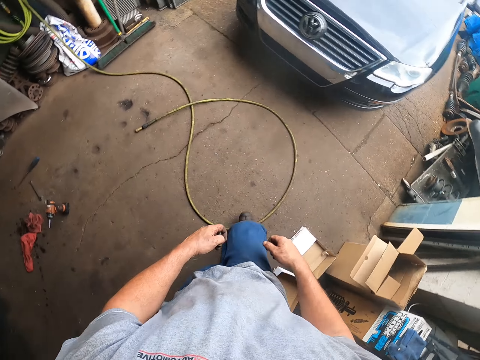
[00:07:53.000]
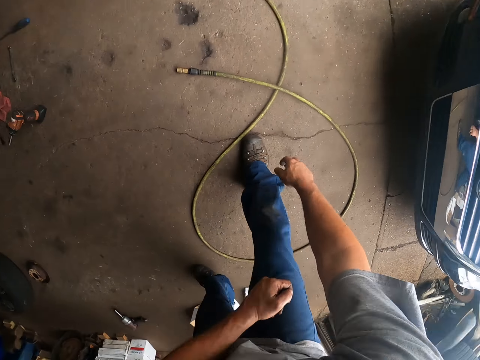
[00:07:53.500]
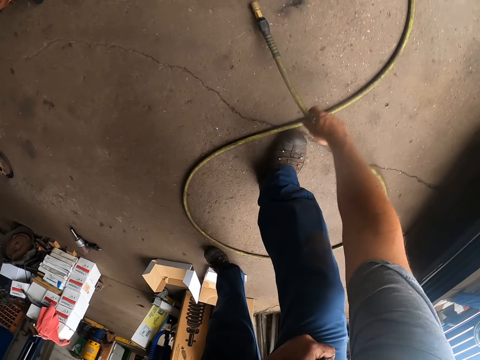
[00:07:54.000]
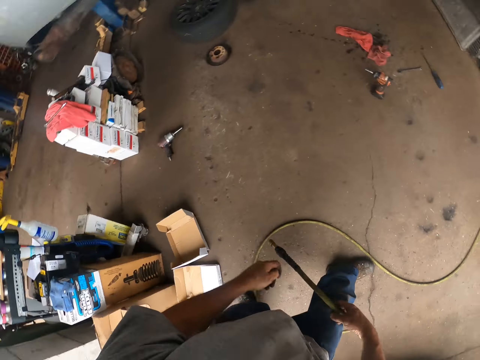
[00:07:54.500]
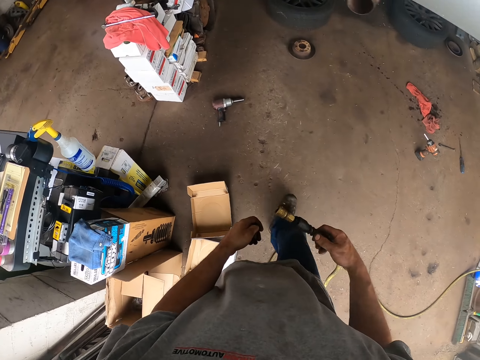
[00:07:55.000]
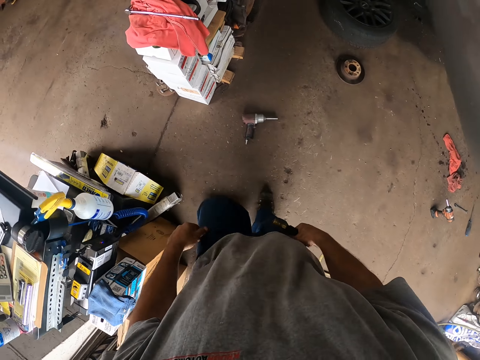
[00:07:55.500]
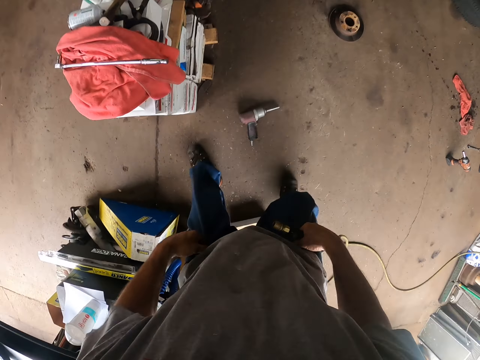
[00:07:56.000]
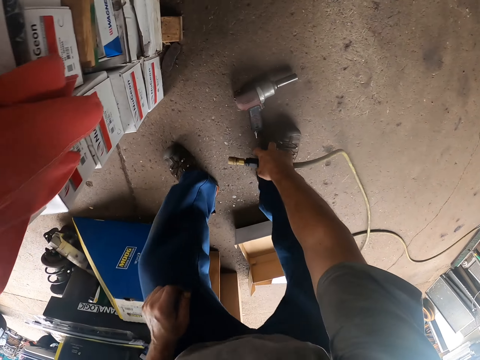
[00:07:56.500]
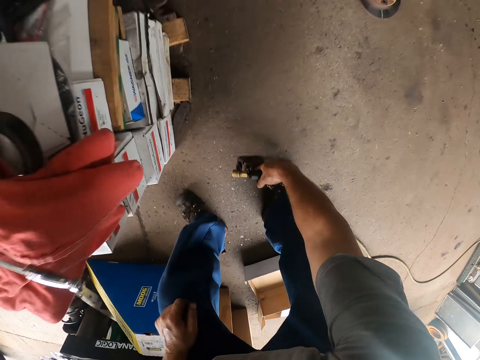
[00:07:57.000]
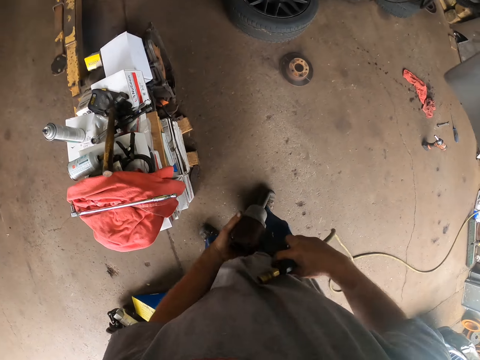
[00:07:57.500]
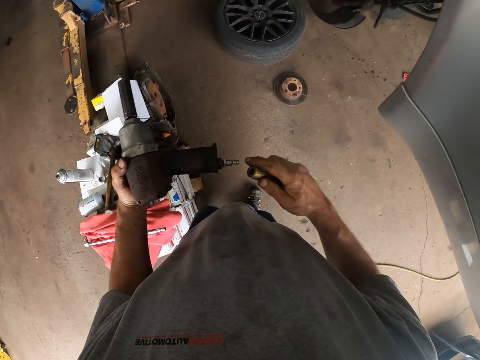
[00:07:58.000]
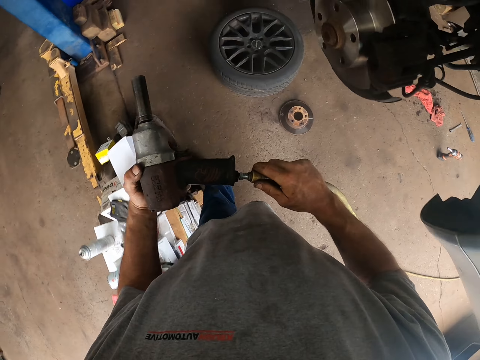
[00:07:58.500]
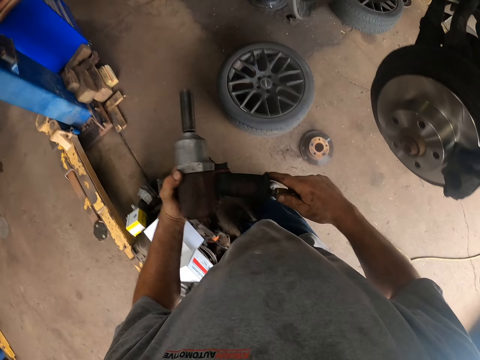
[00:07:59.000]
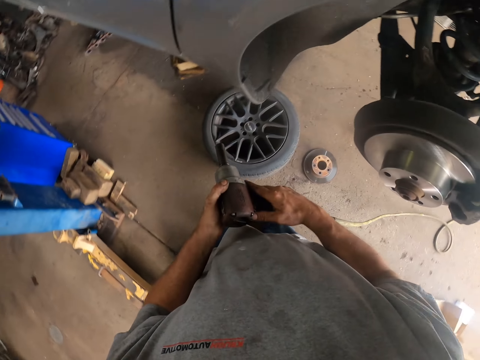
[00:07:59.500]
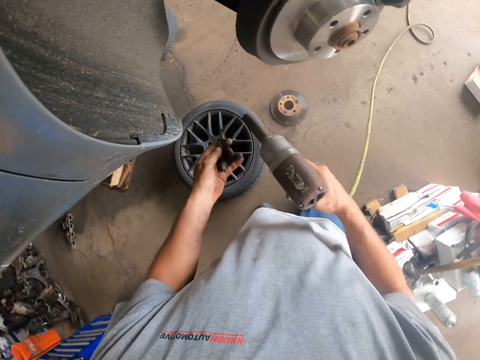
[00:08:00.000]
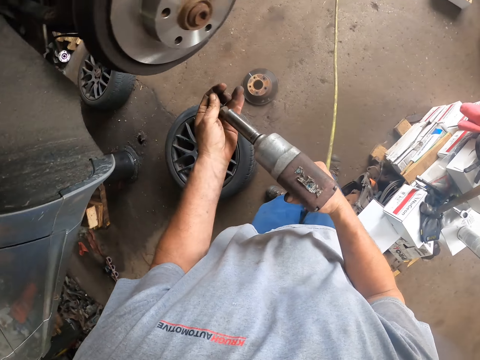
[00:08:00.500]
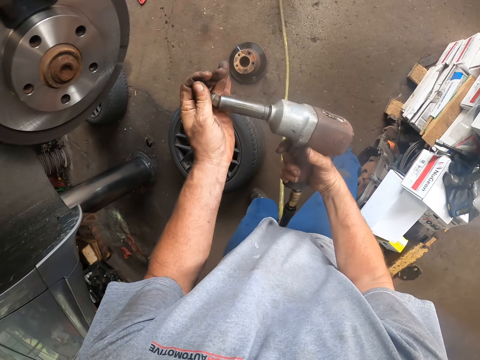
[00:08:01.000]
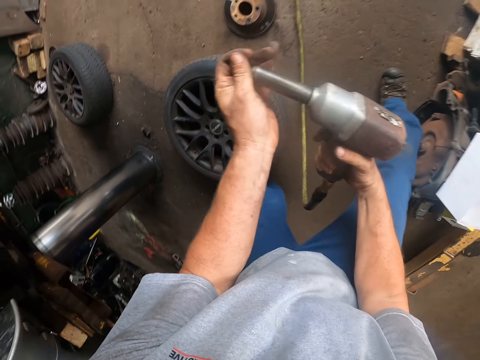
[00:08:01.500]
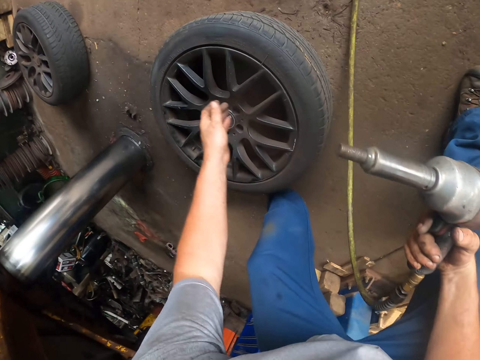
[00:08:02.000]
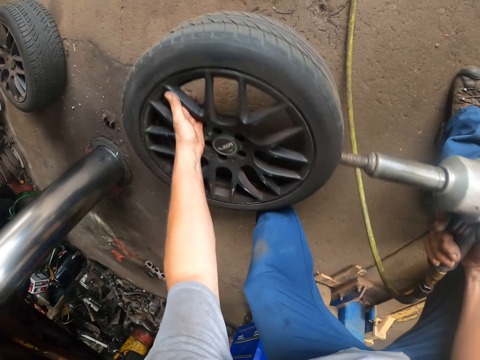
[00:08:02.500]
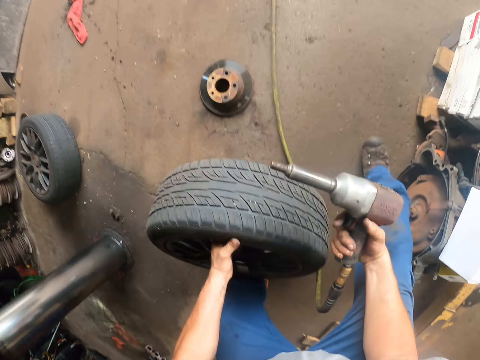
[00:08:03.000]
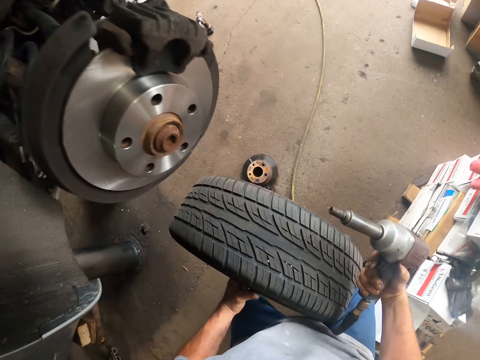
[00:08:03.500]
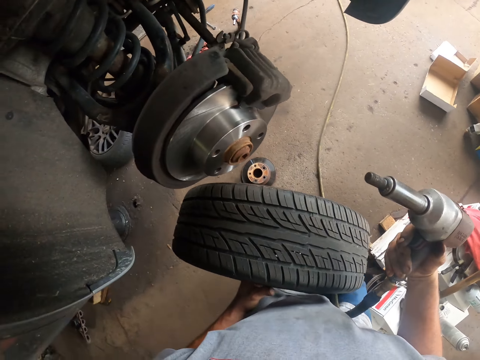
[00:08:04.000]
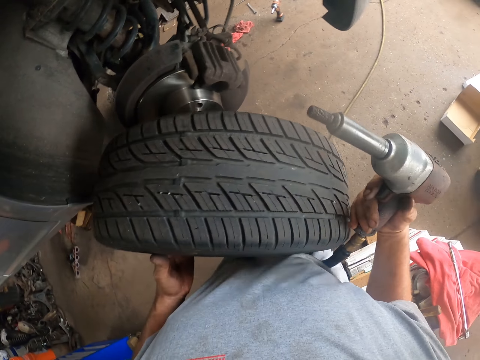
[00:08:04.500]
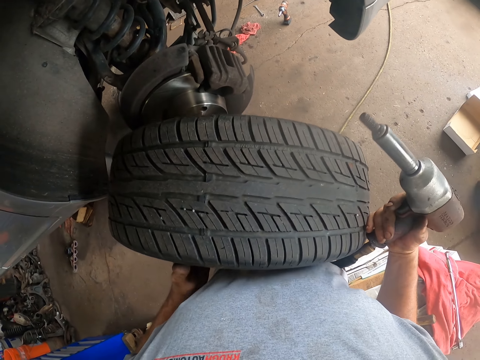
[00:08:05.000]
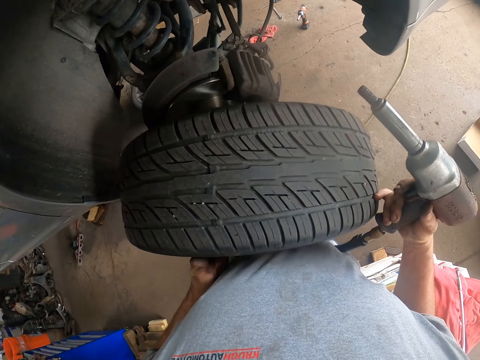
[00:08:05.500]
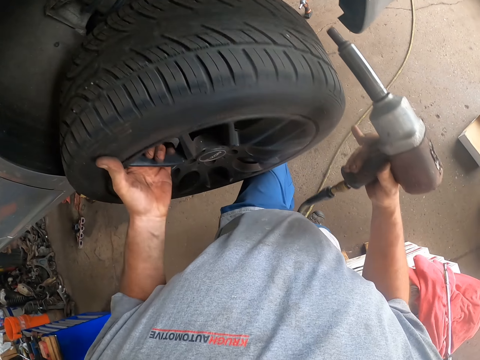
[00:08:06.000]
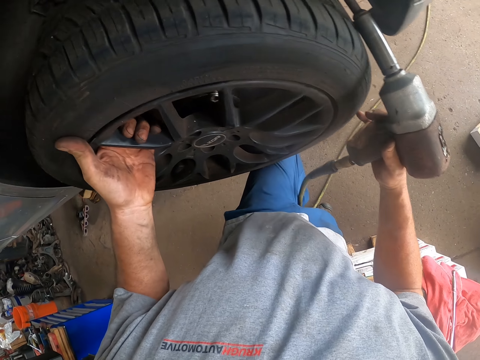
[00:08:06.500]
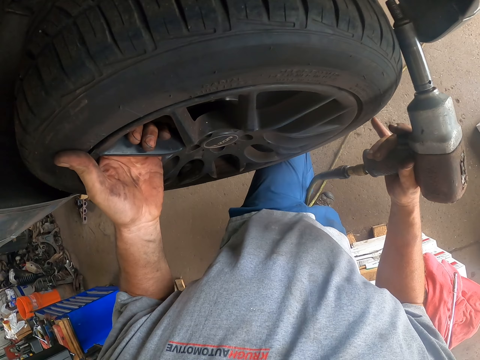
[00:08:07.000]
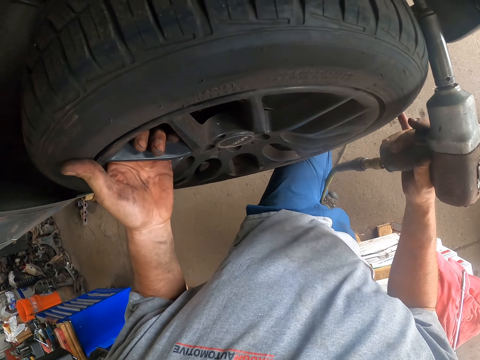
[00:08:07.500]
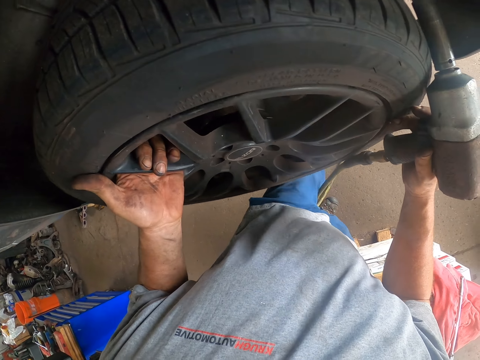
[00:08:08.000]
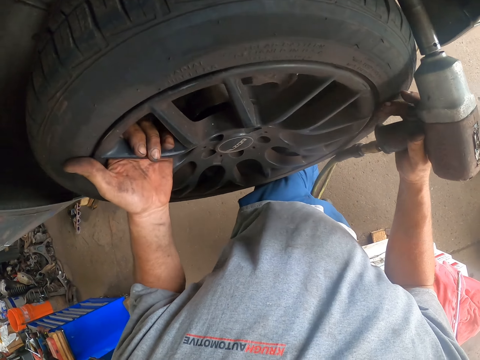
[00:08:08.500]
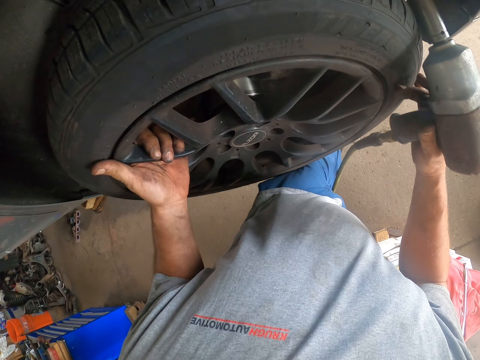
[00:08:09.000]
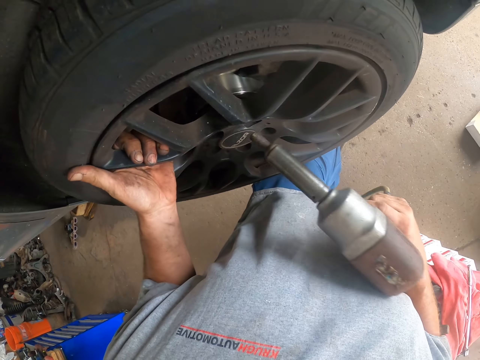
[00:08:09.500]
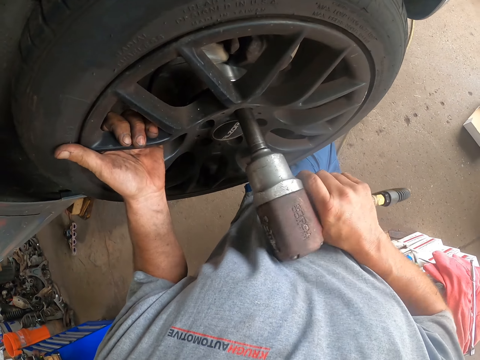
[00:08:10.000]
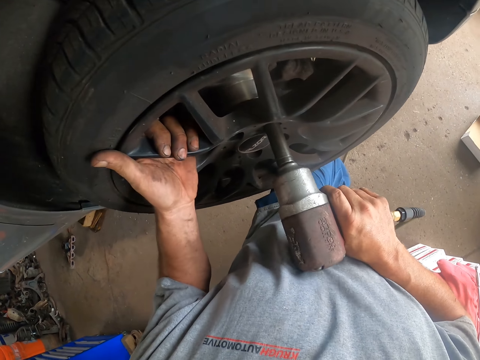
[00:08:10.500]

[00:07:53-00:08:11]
The camera wearer picks a pipe. They walk in the workplace. They pull up the trouser. They pick a cordless drill. They walk in the workplace. They fix the pipe on the cordless drill. They walk in the workplace. They fix the bonnet pin on the cordless drill. They pick a wheel. They fix the wheel on the rim on the car.

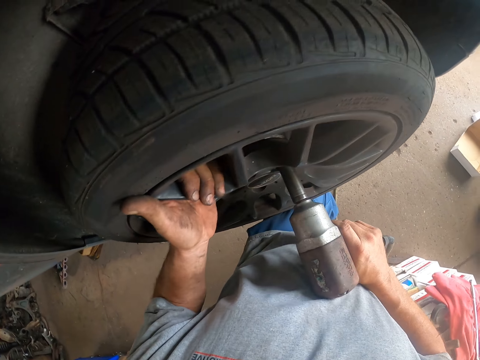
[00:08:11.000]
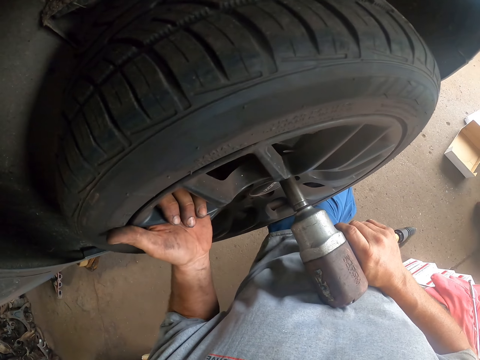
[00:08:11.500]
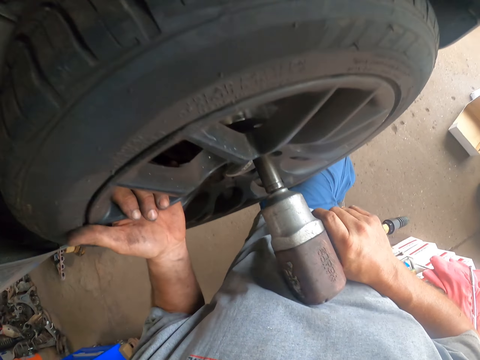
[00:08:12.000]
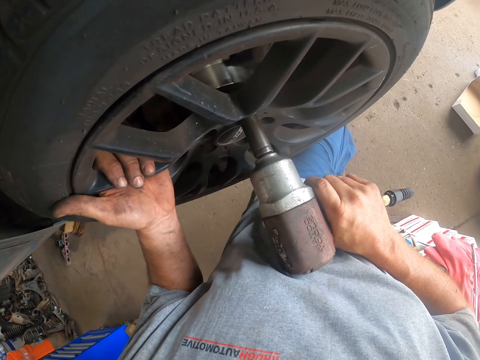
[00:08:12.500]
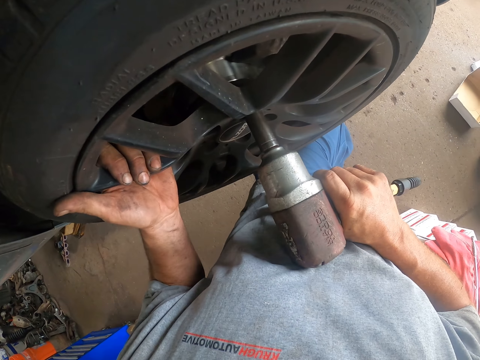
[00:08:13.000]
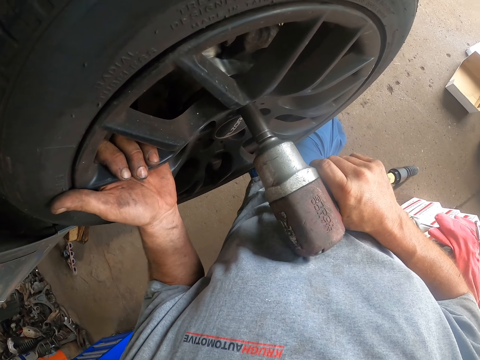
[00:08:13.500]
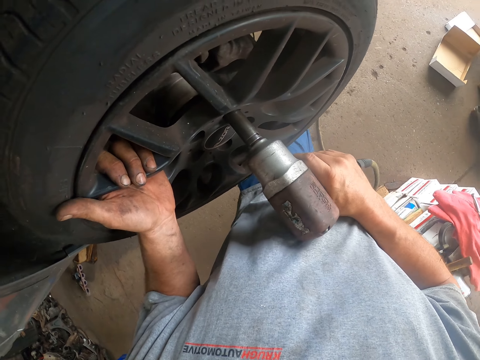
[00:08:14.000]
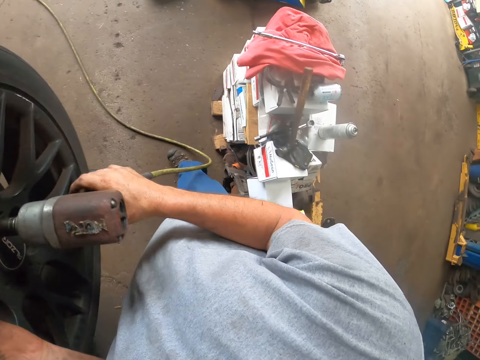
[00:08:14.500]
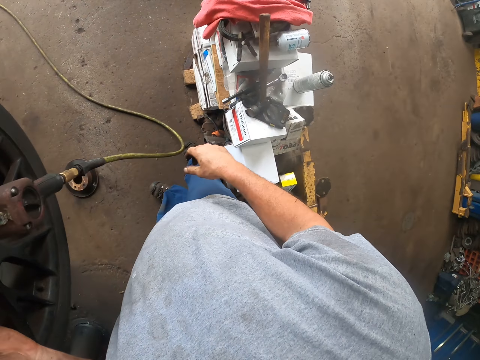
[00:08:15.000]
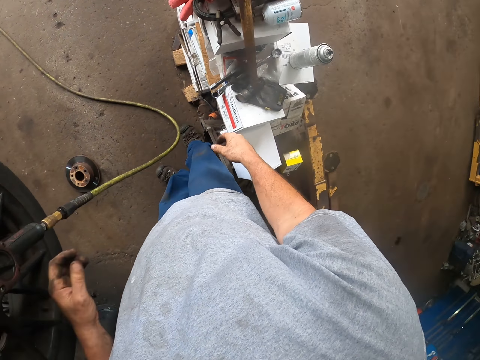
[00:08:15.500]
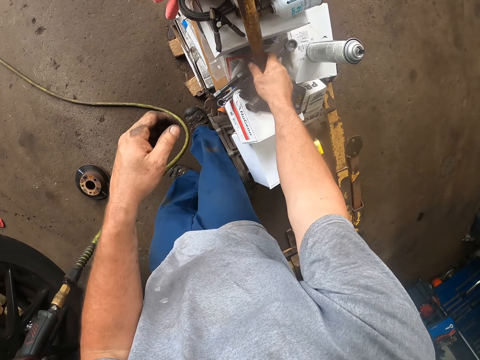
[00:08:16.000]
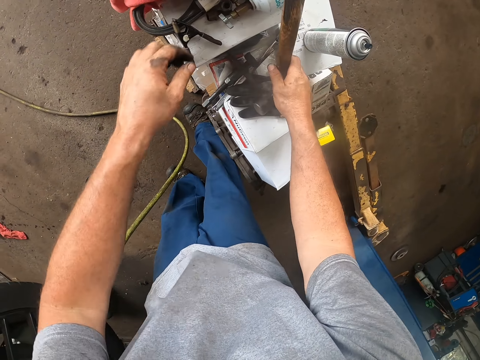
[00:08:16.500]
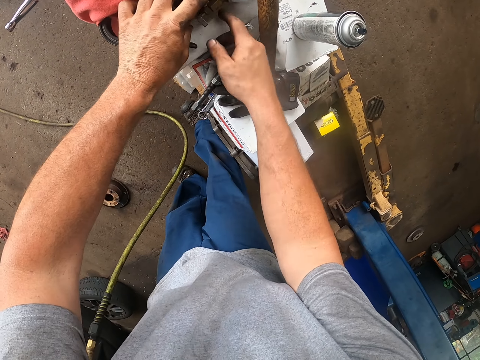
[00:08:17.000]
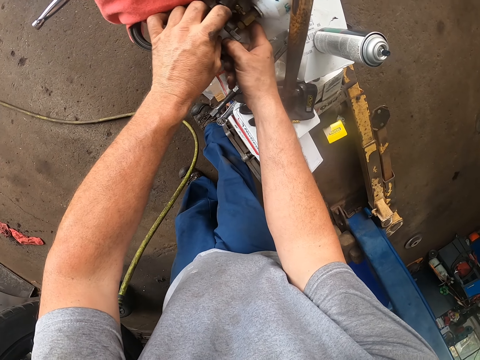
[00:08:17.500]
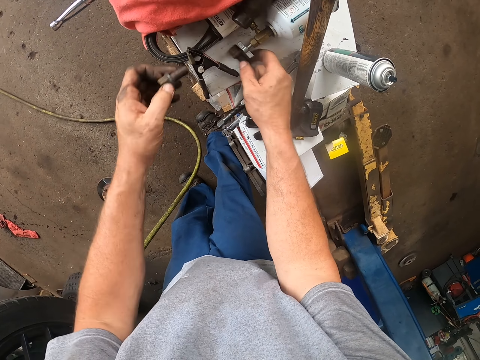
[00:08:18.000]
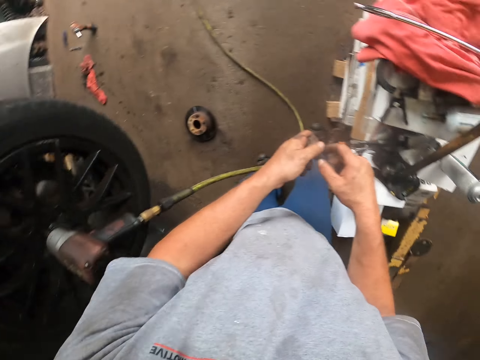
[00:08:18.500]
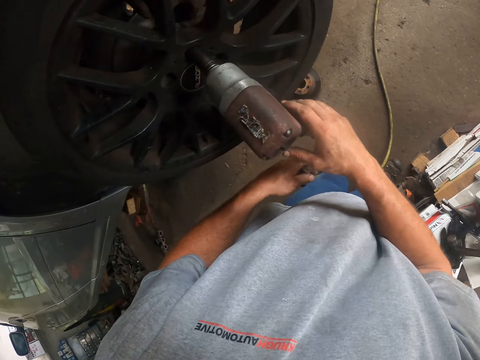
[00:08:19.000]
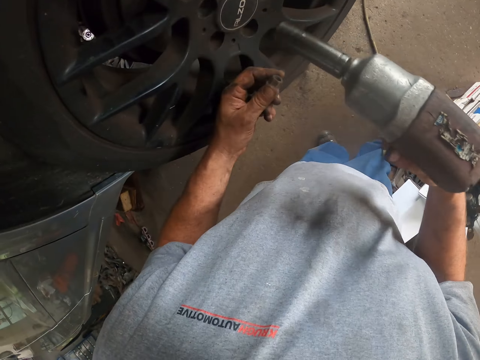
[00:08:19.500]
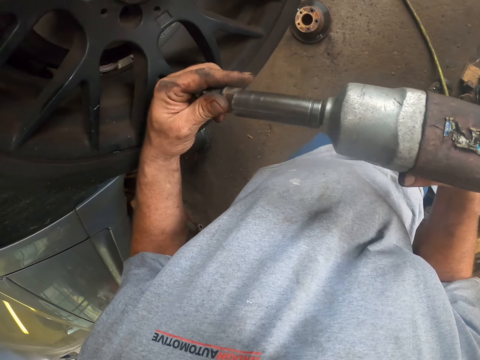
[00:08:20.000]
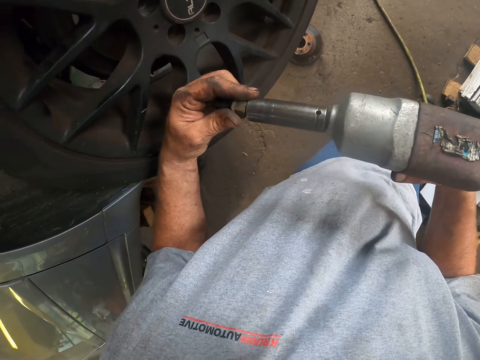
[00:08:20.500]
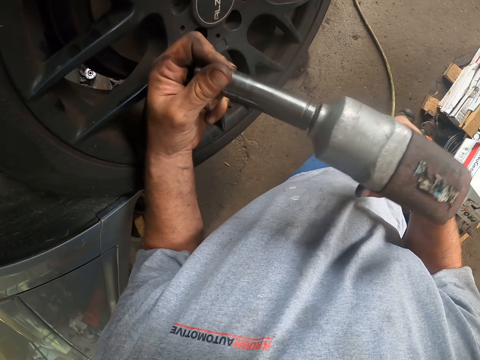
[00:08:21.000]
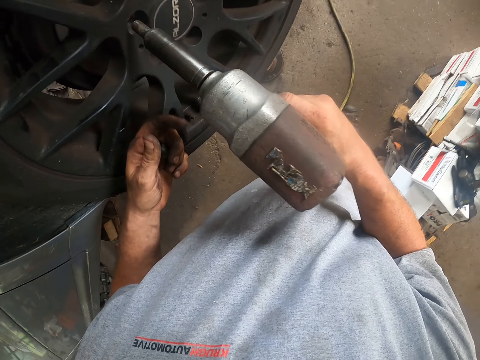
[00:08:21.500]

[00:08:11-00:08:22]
The camera wearer fixes the wheel on the rim with a machine. They hold a hammer. They pick bonnet pins. They pick a cordless drill. They fix the bonnet pin on the cordless drill.
